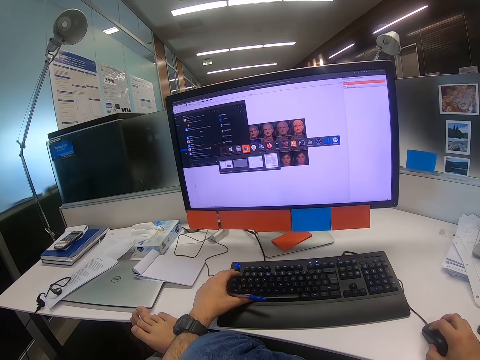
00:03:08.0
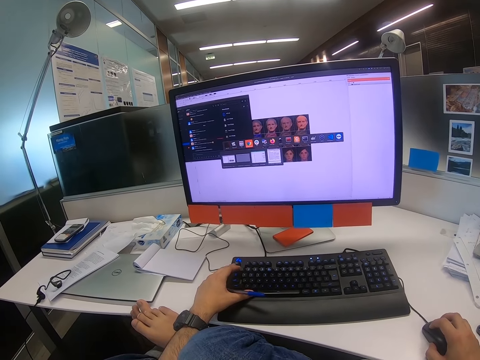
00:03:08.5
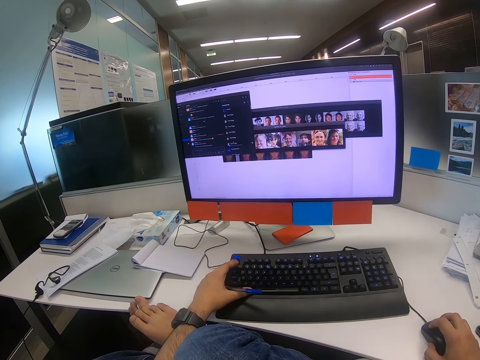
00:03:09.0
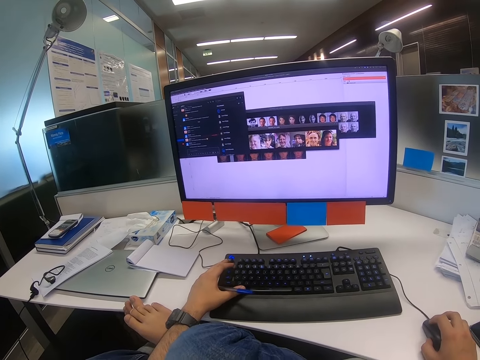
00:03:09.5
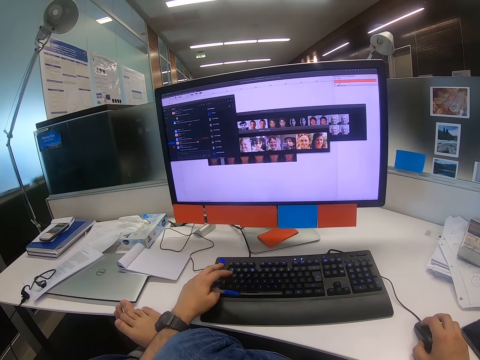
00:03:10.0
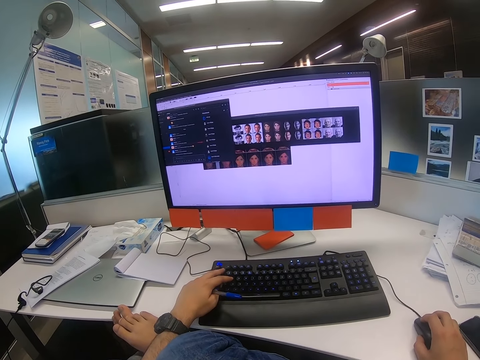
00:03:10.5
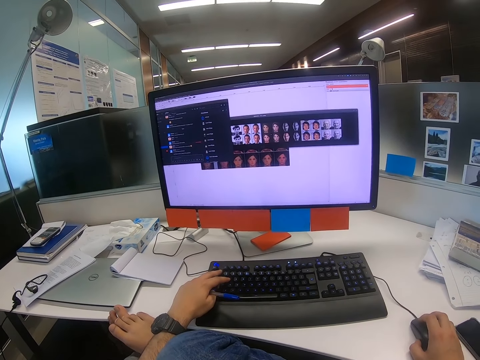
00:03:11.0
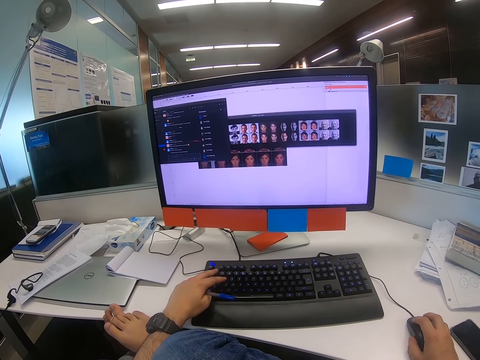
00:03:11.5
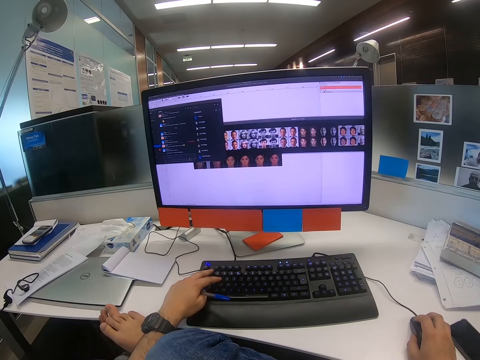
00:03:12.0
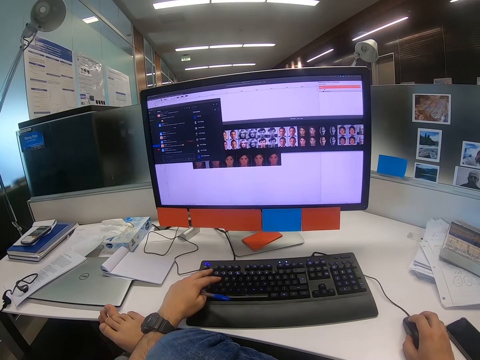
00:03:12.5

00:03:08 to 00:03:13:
The camera wearer scrolls the scroll wheel with the right hand. He presses a button on the keyboard with his left hand. He scrolls the scroll wheel with the right hand.

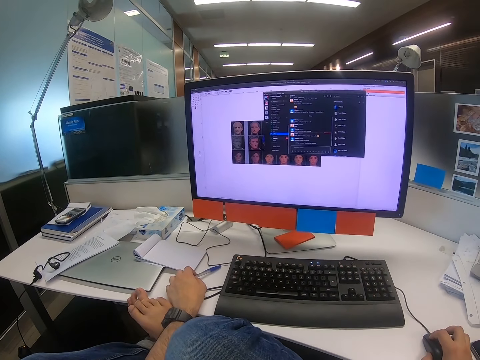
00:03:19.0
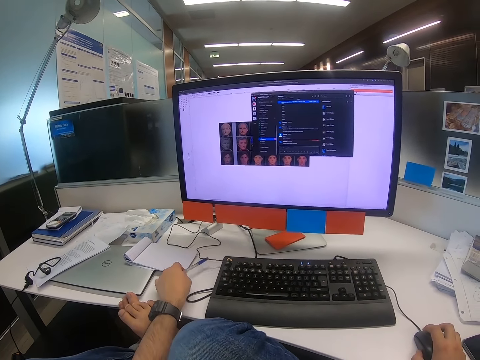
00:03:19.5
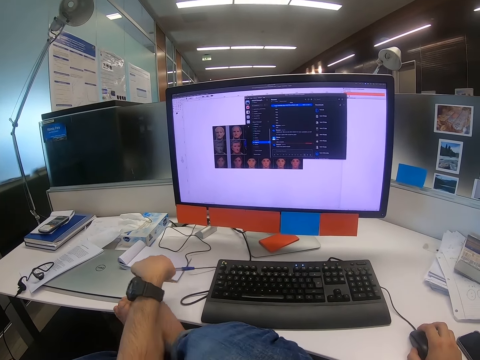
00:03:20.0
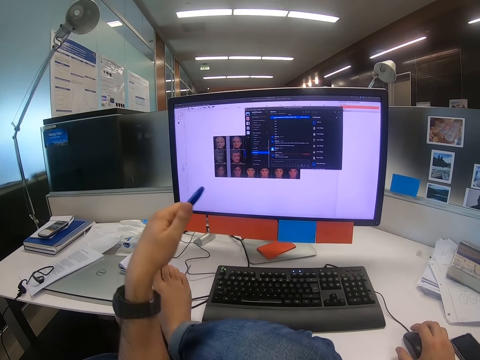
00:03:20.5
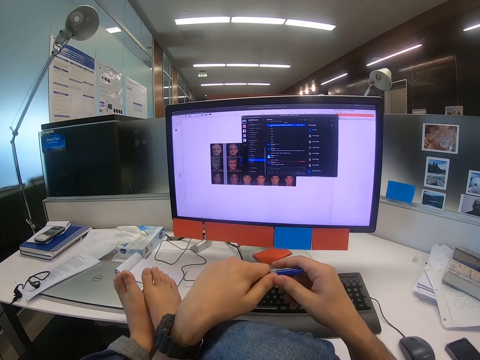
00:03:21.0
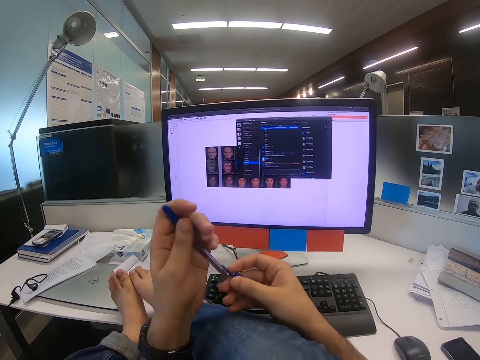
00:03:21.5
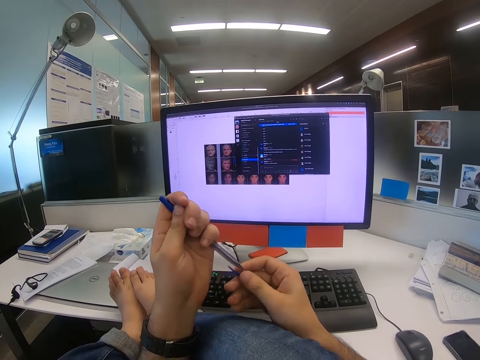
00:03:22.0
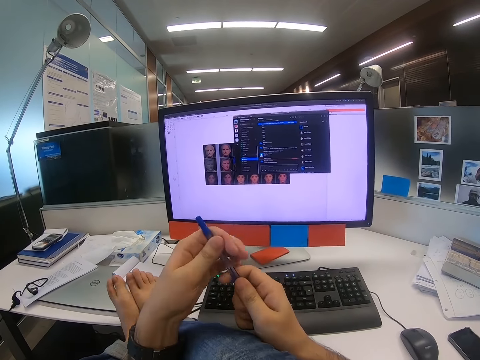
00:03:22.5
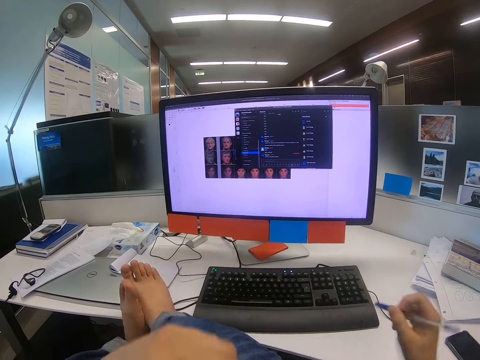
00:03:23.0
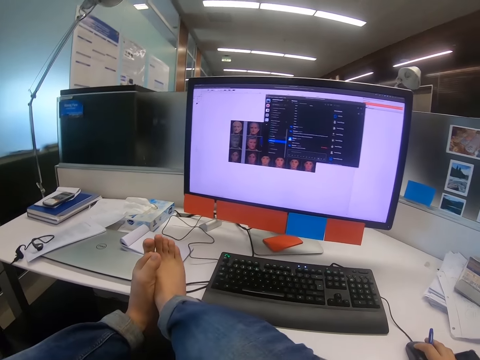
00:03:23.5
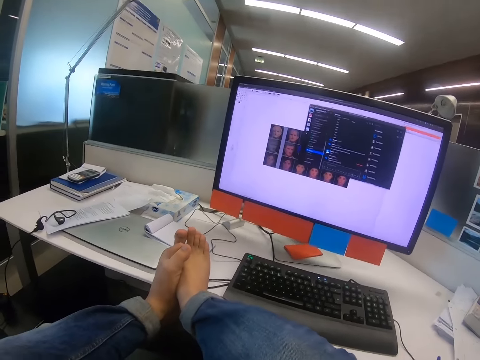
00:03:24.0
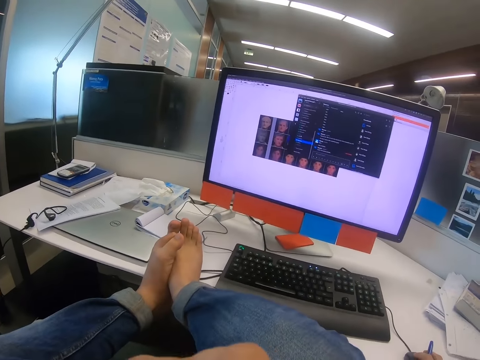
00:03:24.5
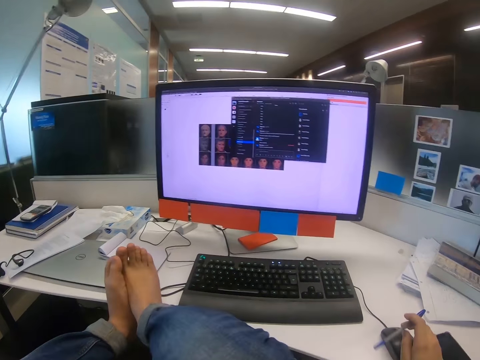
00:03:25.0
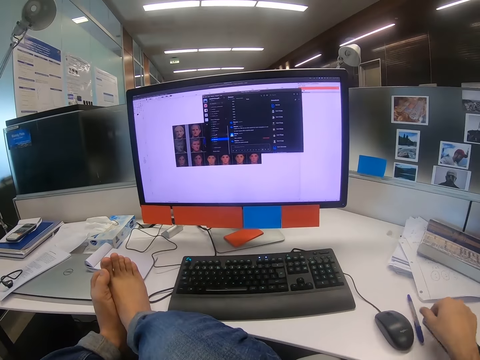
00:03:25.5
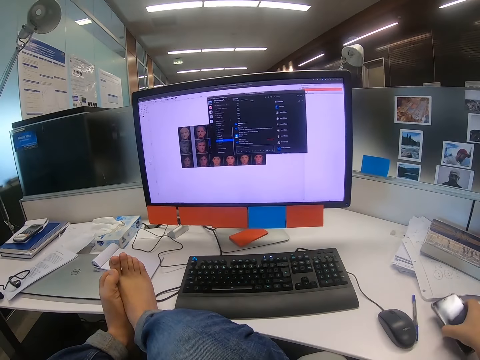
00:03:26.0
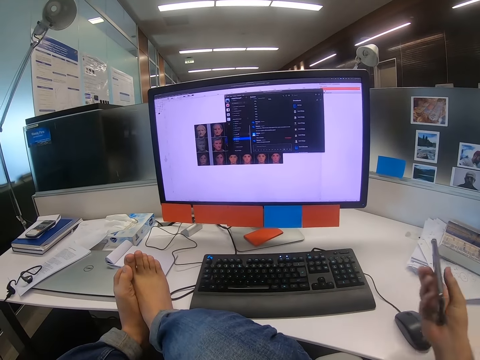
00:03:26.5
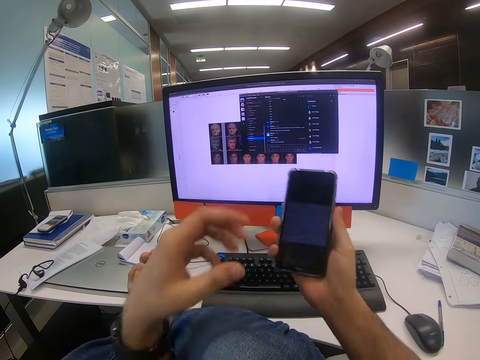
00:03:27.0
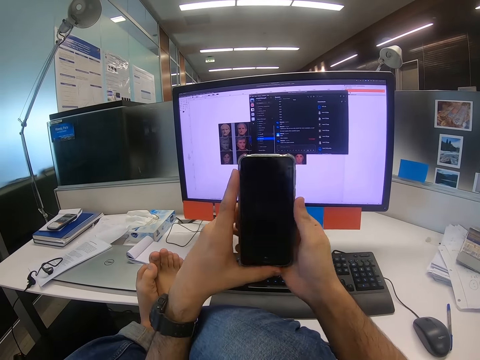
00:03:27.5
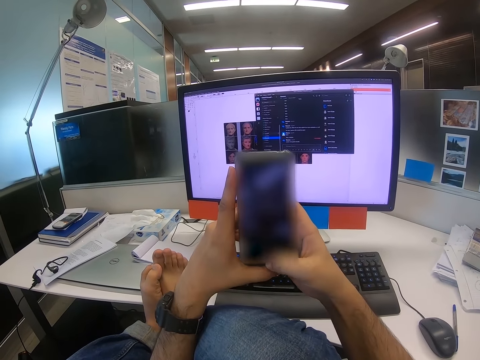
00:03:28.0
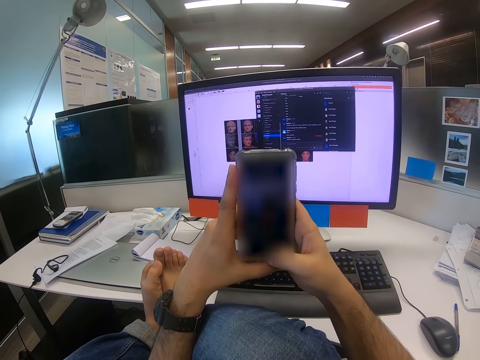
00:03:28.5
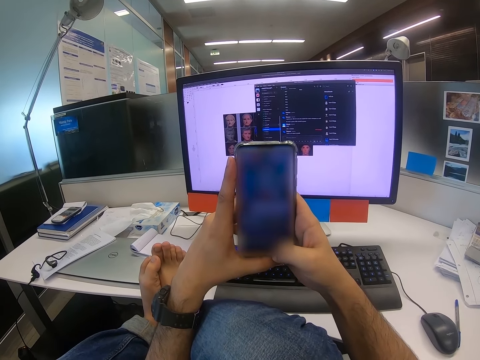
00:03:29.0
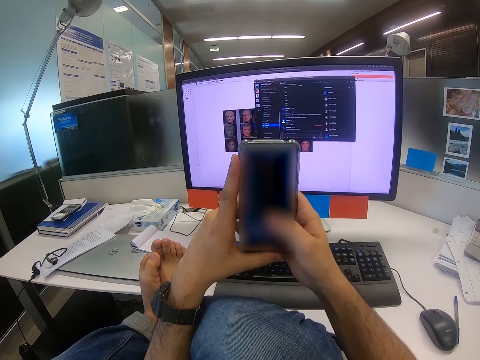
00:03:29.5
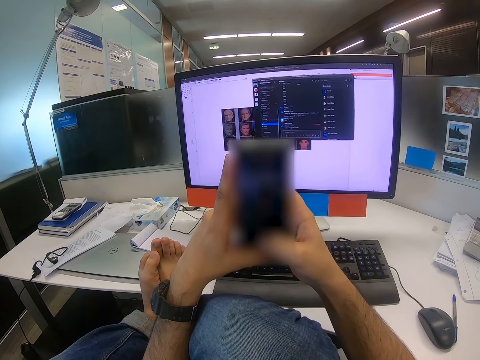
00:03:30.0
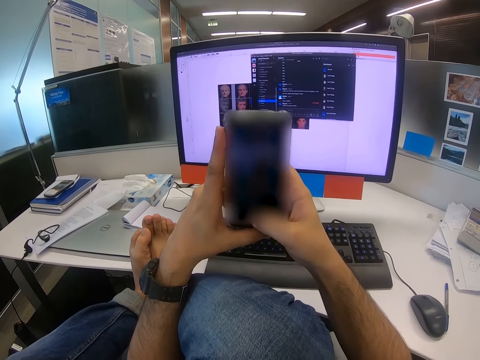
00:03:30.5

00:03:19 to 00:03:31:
The camera wearer moves a pen around. He moves his right hand, moves his left hand and places his feet on the table. He removes the pen cap from the back of the pen. He covers the front part of the pen with the pen cap. He takes the pen from the left hand. He moves the mouse with the right hand. He releases the mouse. He places the pen on the table. He picks up a phone from the table. He holds the phone with both hands. He moves his left hand. He presses the phone's screen with the right hand. He operates the phone.

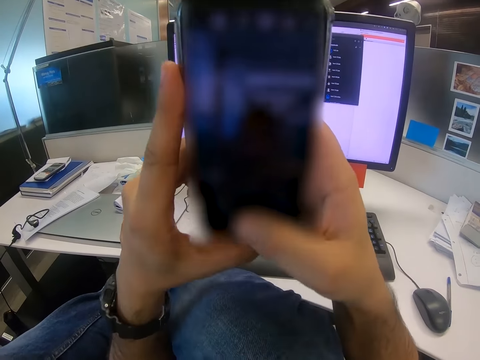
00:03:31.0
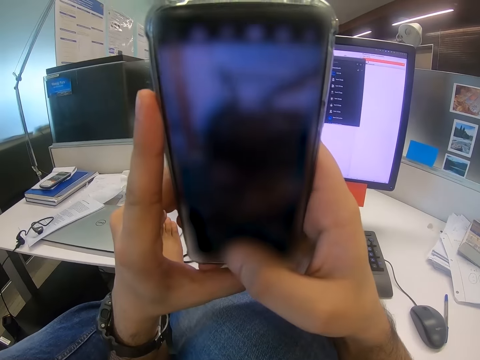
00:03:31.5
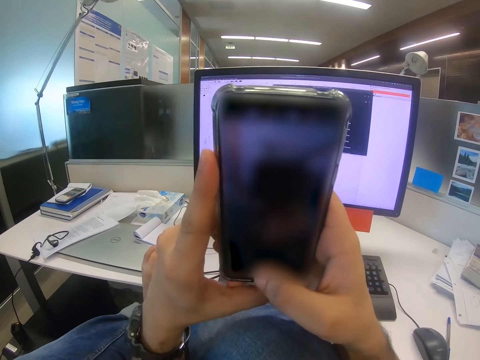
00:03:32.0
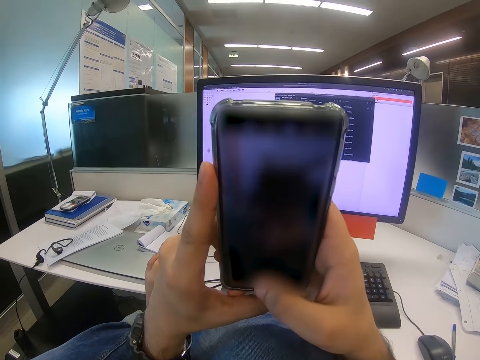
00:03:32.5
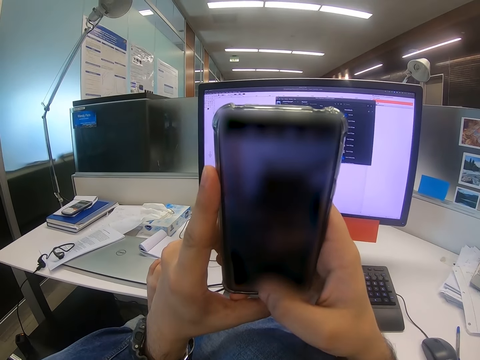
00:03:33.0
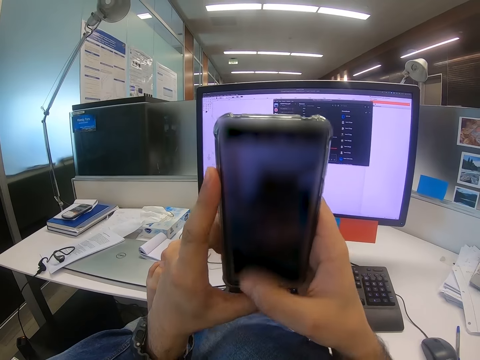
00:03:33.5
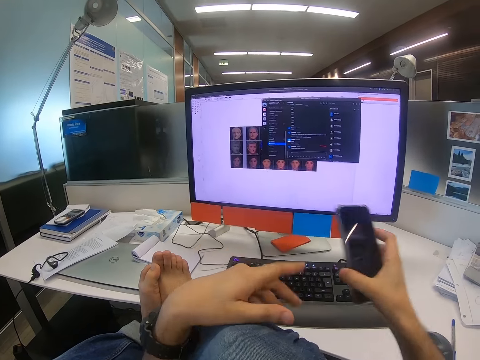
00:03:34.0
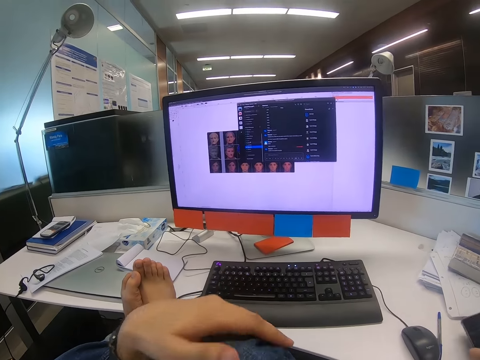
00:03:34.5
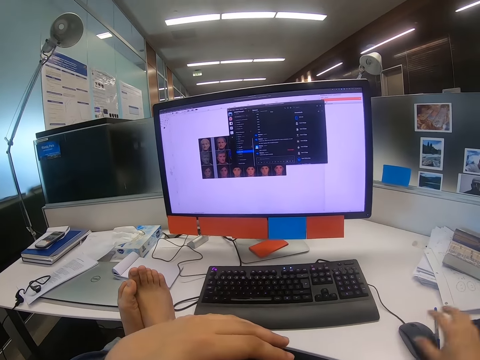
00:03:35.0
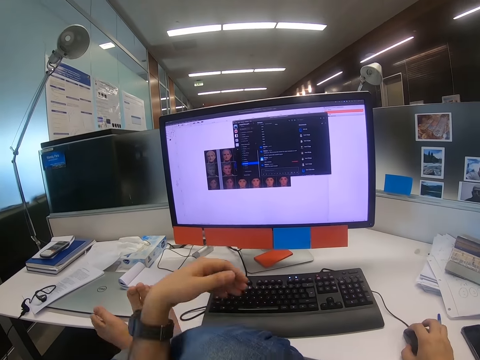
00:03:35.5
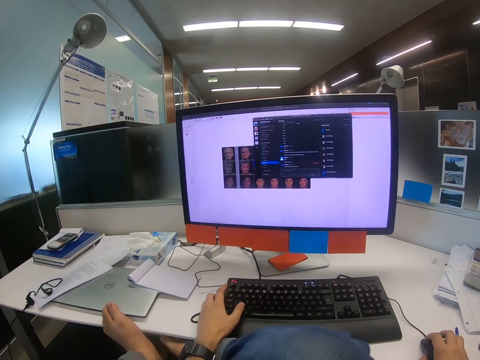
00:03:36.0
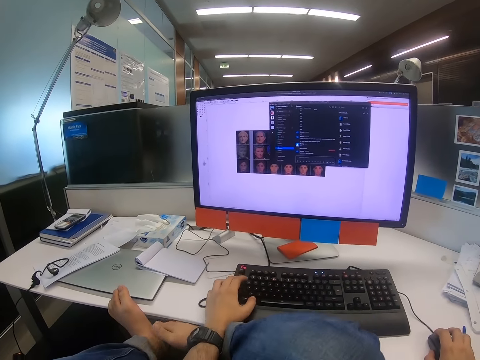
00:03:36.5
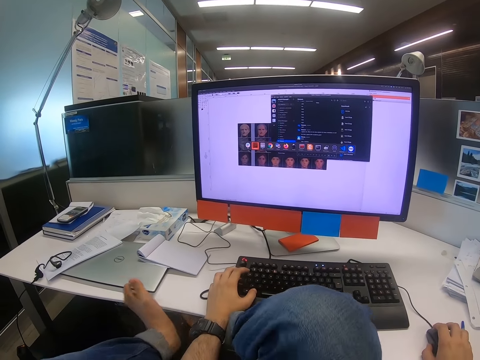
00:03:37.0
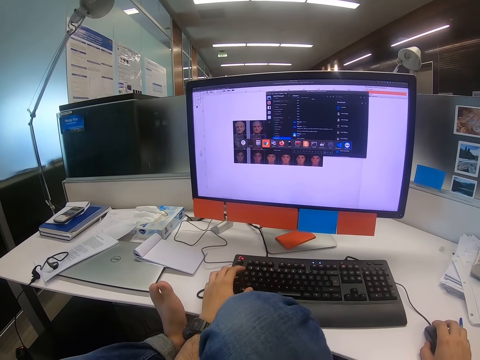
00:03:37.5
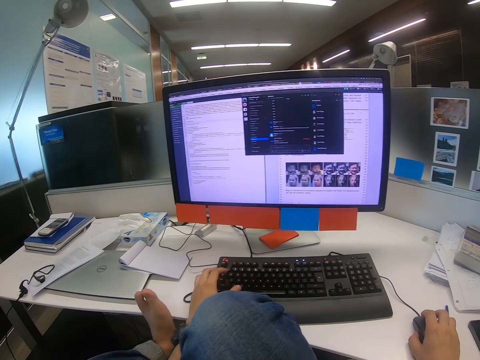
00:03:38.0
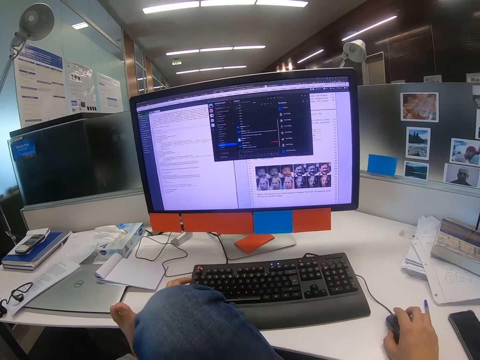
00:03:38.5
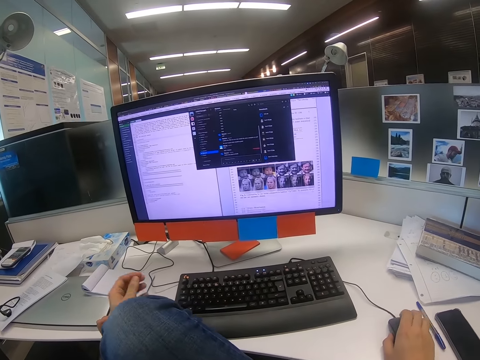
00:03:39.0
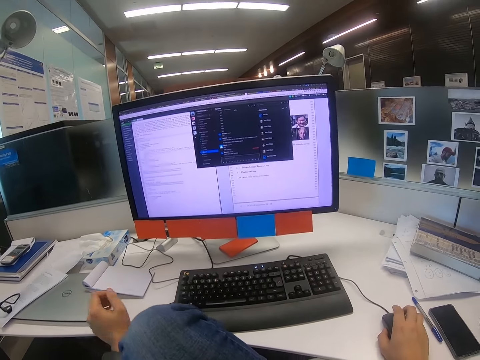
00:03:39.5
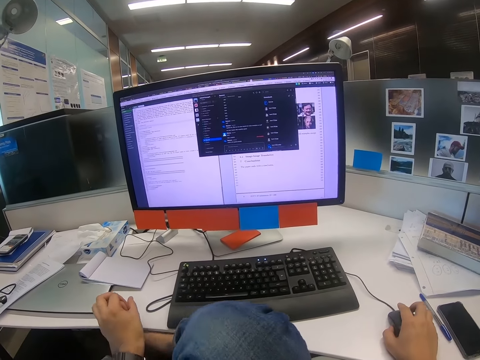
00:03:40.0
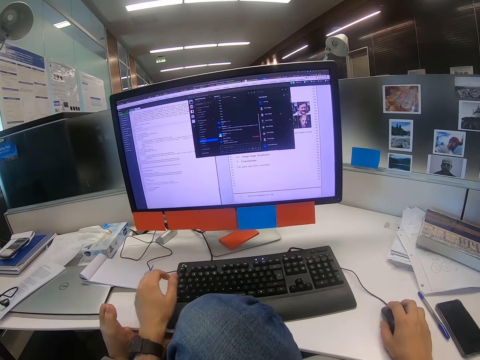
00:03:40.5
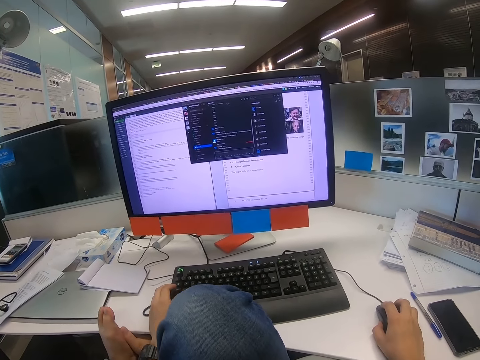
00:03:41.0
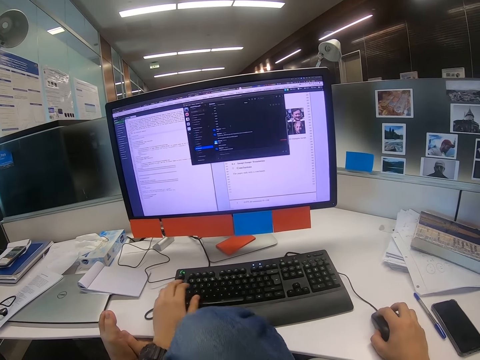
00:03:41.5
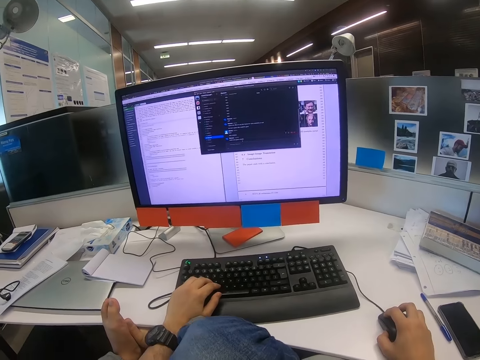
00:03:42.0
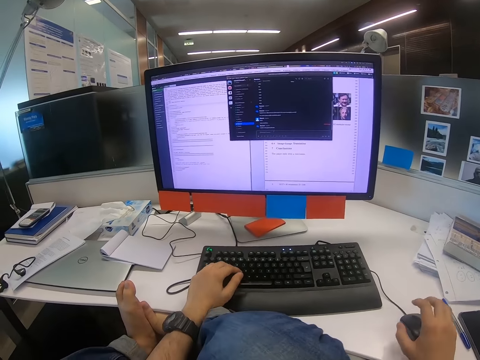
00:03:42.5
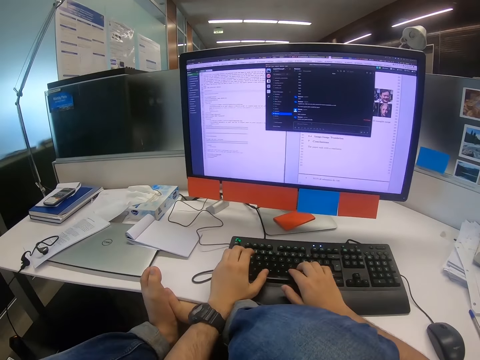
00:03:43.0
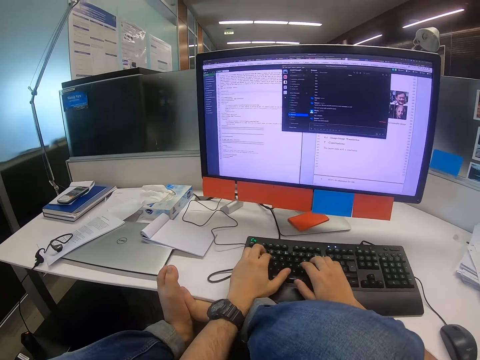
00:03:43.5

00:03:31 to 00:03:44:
The camera wearer brings the phone closer to his face. He releases the phone from his left hand. He places the phone on the table. He moves his left hand. He touches the mouse with his right hand. He touches the keyboard with his left hand. He operates the computer. He presses a button on the keyboard with his left hand. He moves his legs. He releases the keyboard from the left hand. He moves the mouse with his right hand. He presses a button on the keyboard with his left hand. He moves the mouse with his right hand. He presses a button on the keyboard with his right hand.
